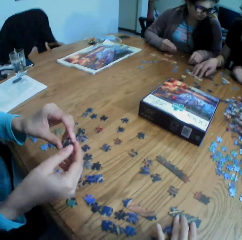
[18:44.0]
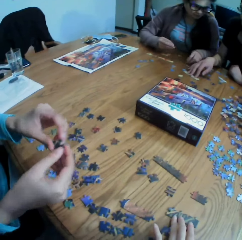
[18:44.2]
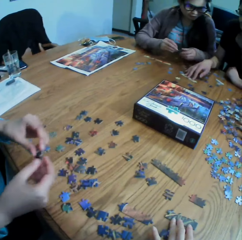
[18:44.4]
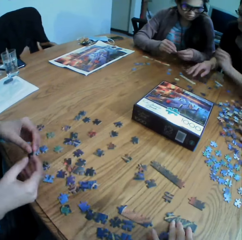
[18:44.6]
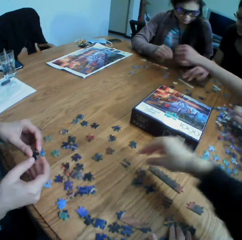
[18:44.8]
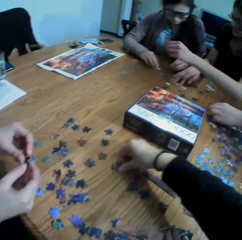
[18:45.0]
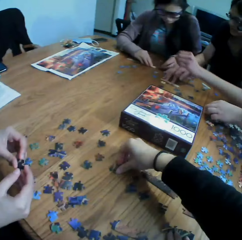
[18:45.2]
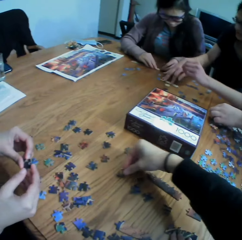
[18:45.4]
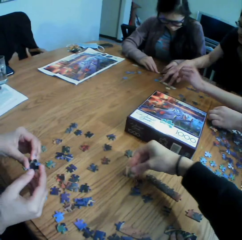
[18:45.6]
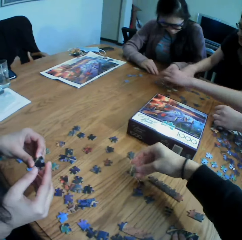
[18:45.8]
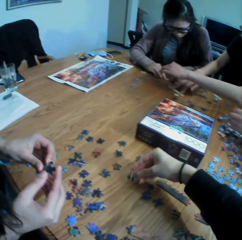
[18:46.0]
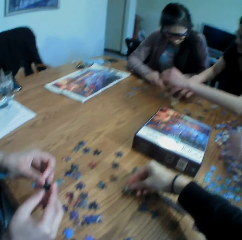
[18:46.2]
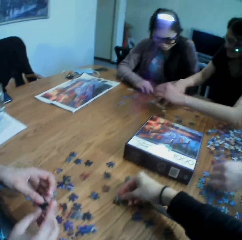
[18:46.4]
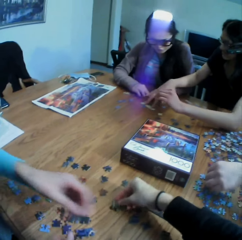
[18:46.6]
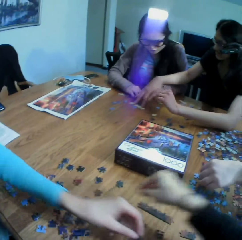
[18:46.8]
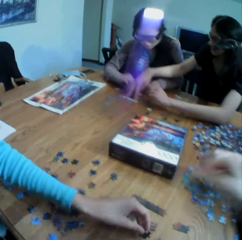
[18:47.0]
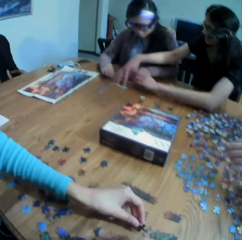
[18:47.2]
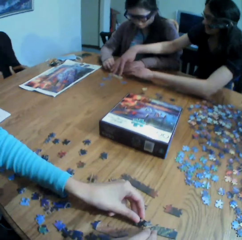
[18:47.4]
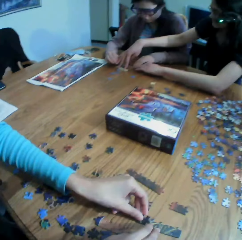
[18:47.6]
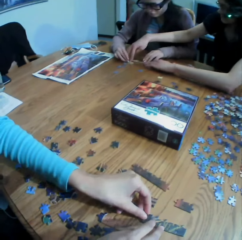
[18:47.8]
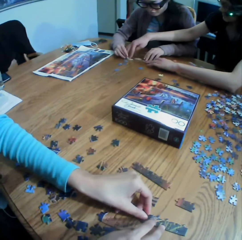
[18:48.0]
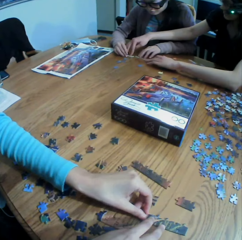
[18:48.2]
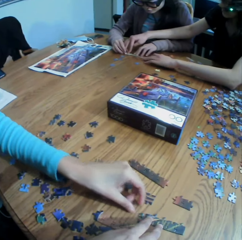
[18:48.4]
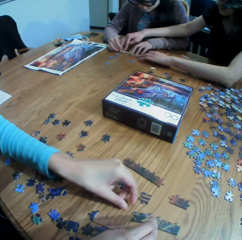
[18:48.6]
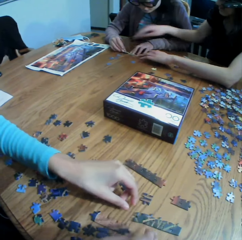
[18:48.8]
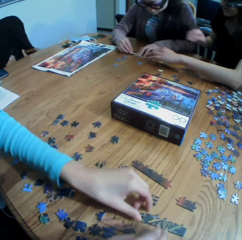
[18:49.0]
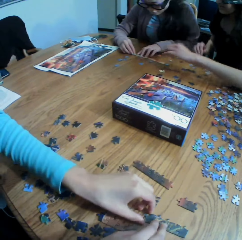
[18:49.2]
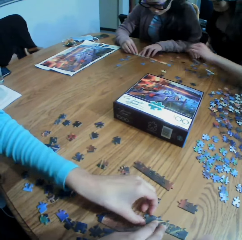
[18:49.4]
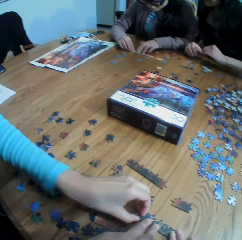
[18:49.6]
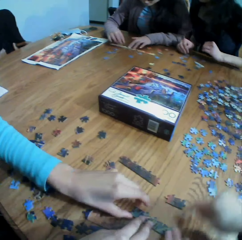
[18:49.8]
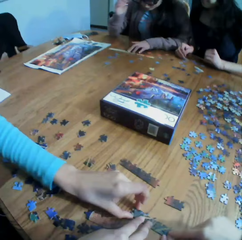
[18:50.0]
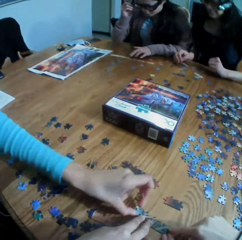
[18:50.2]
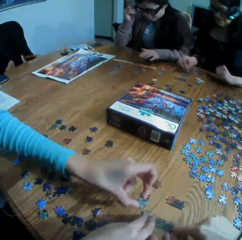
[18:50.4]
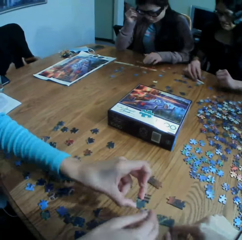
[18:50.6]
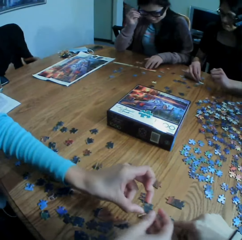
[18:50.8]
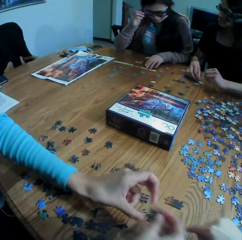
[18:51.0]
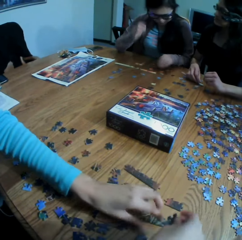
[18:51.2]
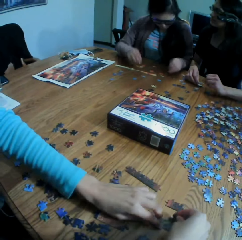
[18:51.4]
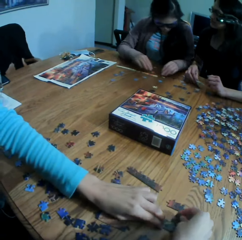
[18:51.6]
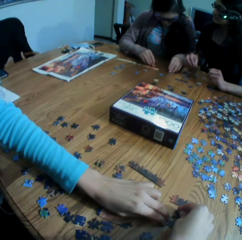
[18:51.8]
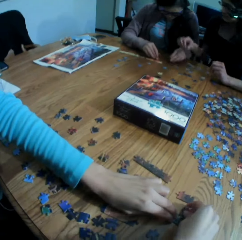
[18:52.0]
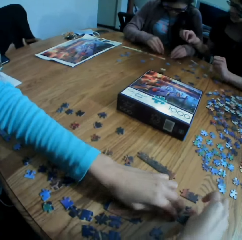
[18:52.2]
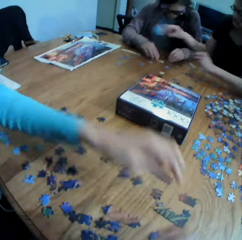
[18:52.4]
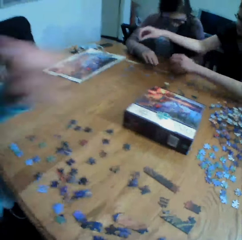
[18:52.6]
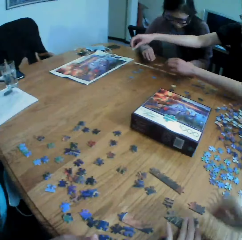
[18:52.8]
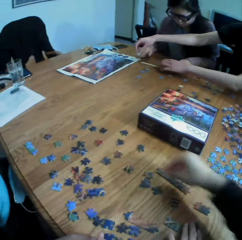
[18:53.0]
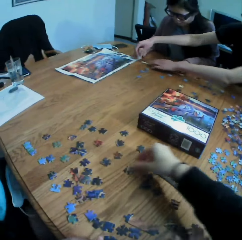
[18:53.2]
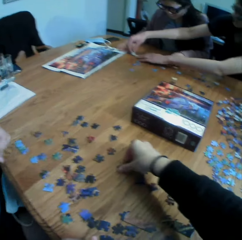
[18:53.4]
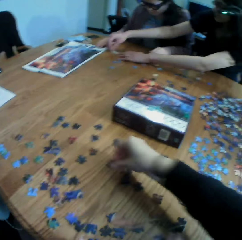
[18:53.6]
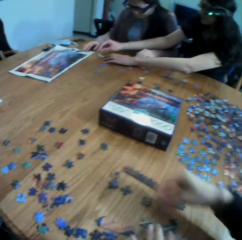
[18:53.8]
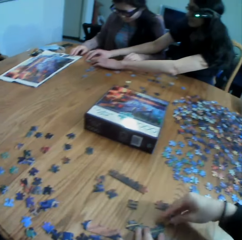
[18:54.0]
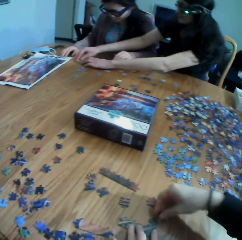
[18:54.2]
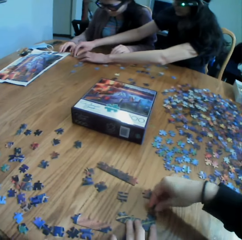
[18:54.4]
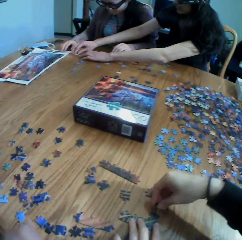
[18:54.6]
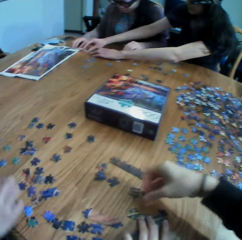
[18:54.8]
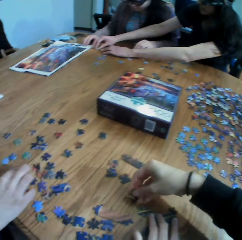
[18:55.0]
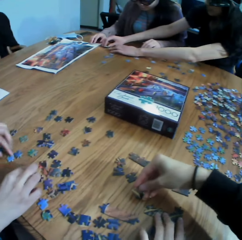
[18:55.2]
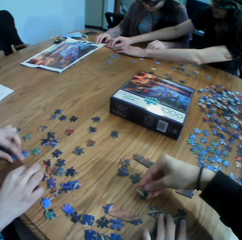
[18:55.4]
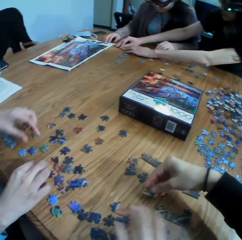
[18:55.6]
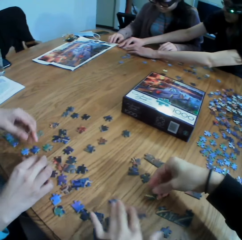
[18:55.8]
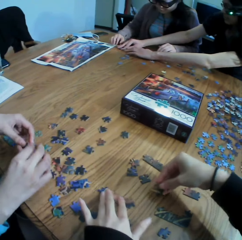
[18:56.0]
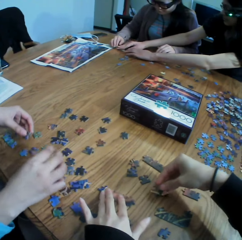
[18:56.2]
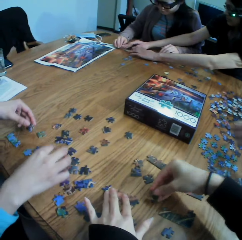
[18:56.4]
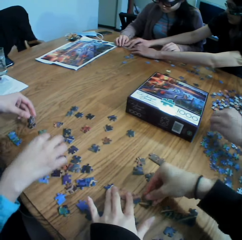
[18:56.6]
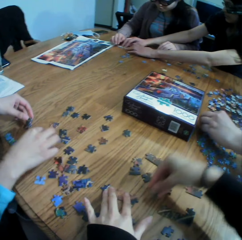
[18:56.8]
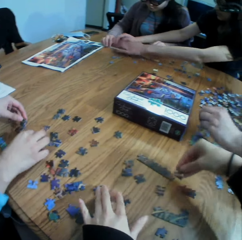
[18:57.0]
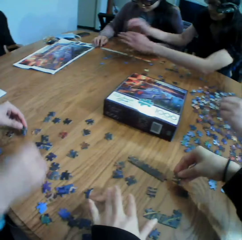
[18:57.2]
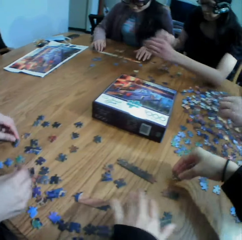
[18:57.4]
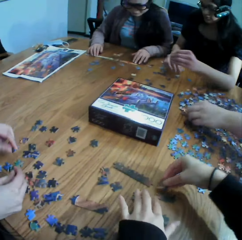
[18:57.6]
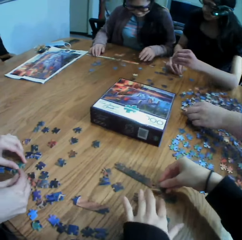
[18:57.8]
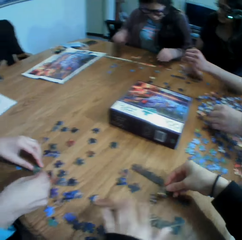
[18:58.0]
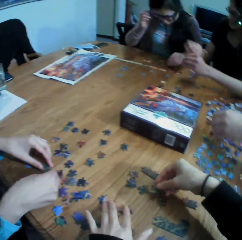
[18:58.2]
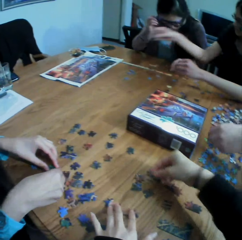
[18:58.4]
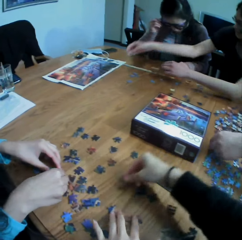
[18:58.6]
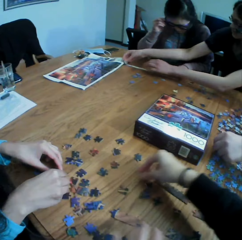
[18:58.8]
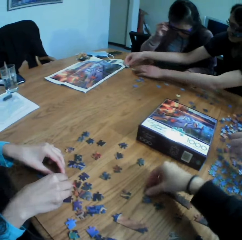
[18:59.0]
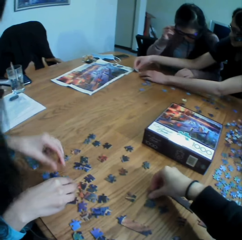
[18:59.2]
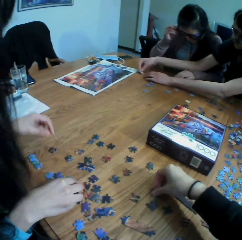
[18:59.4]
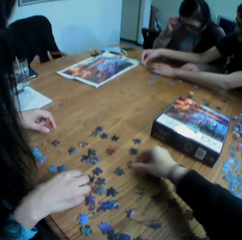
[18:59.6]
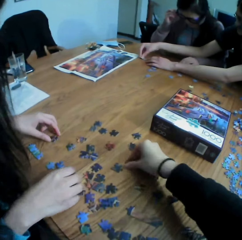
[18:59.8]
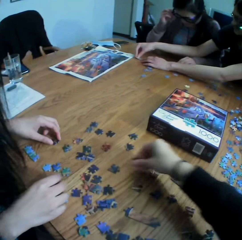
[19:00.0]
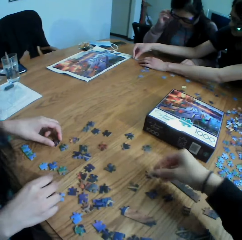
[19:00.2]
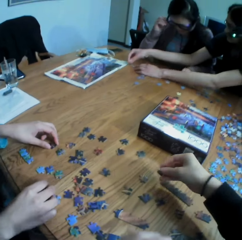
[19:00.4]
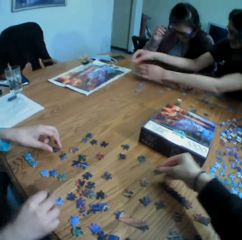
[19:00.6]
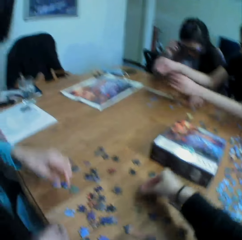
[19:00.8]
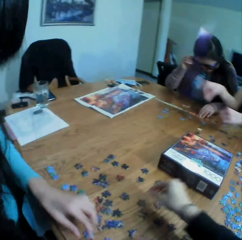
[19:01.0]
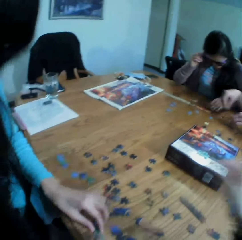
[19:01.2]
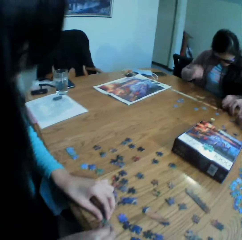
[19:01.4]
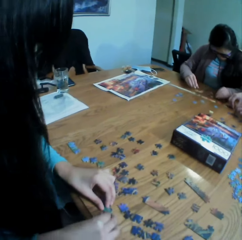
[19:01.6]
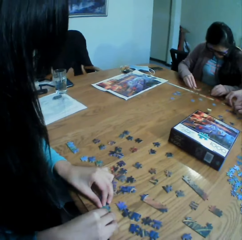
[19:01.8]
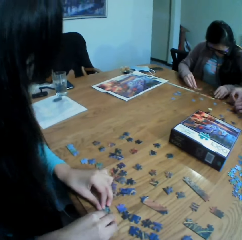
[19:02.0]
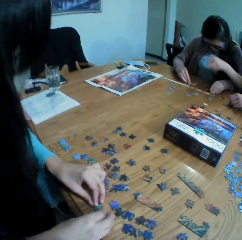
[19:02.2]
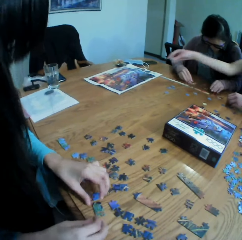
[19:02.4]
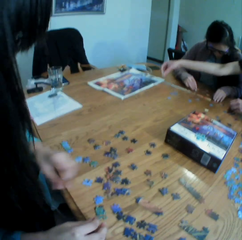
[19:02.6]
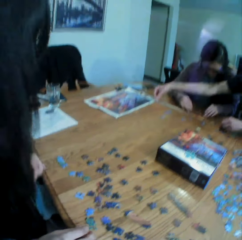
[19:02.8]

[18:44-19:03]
The camera wearer looks at the table. They take a puzzle. They look at the table. They converse to a woman. They point at the puzzle. They join the puzzles. They take a puzzle. They put a puzzle on the table. They look at the puzzle. They join the puzzle. They move the puzzle on the table. They join the puzzle. They take a puzzle. They look at the puzzle.

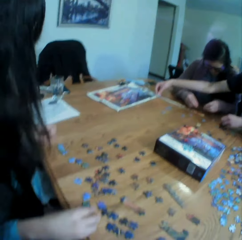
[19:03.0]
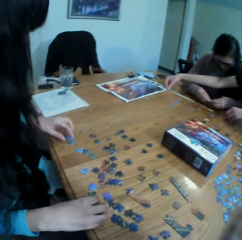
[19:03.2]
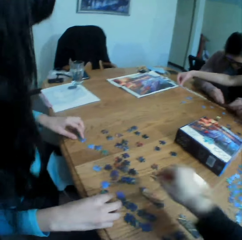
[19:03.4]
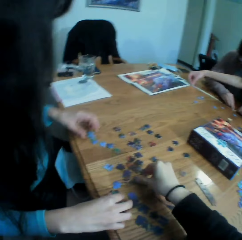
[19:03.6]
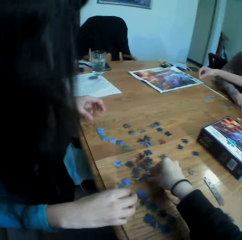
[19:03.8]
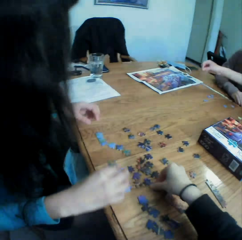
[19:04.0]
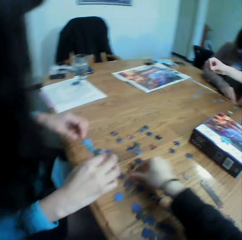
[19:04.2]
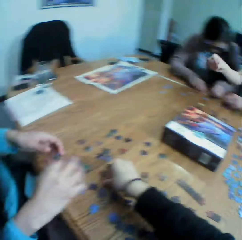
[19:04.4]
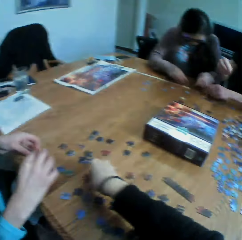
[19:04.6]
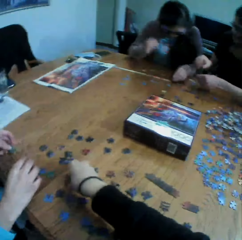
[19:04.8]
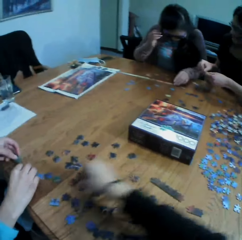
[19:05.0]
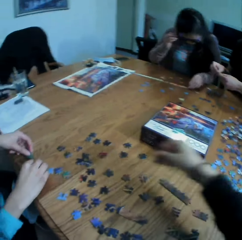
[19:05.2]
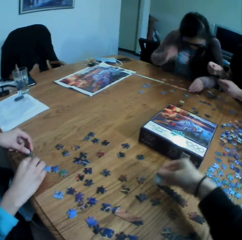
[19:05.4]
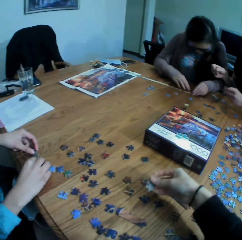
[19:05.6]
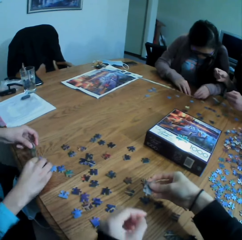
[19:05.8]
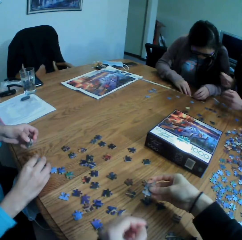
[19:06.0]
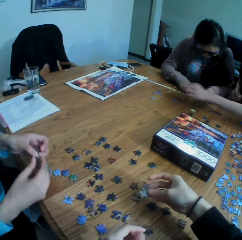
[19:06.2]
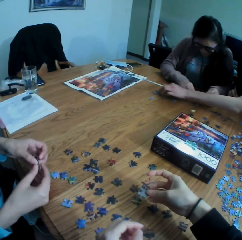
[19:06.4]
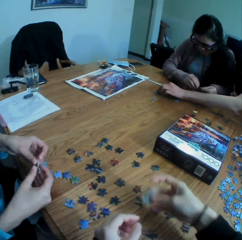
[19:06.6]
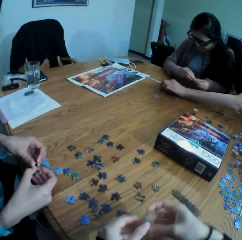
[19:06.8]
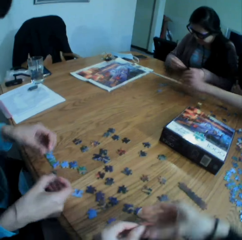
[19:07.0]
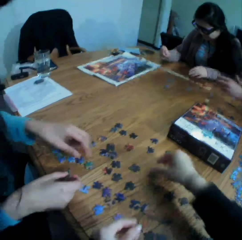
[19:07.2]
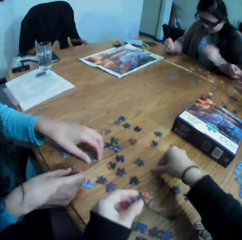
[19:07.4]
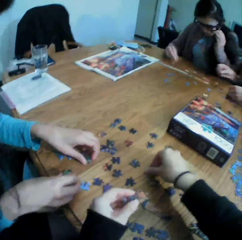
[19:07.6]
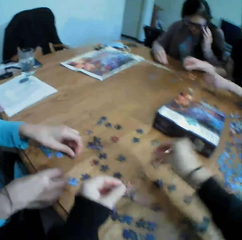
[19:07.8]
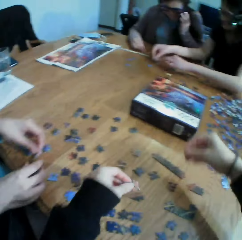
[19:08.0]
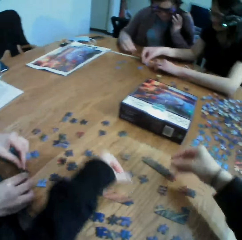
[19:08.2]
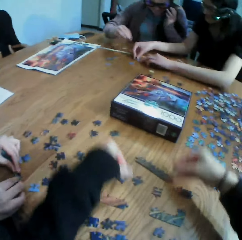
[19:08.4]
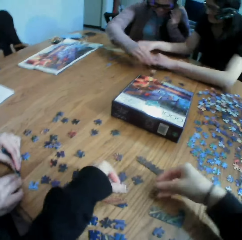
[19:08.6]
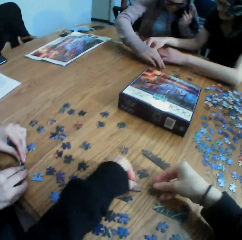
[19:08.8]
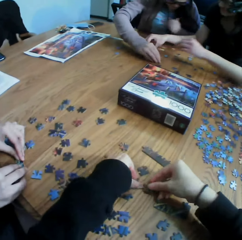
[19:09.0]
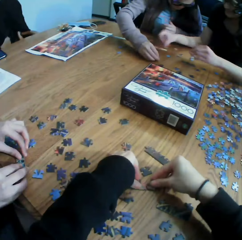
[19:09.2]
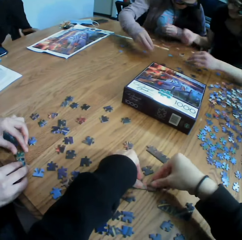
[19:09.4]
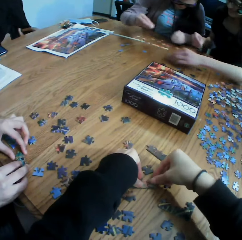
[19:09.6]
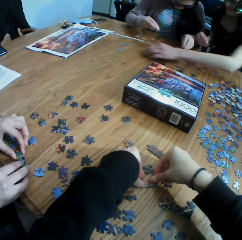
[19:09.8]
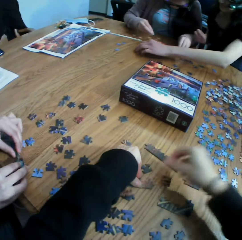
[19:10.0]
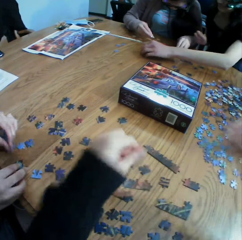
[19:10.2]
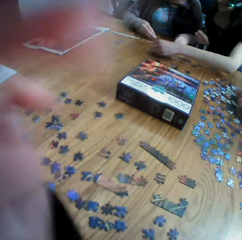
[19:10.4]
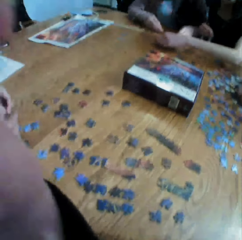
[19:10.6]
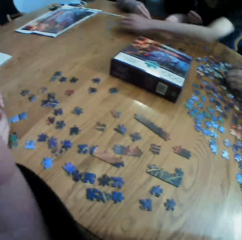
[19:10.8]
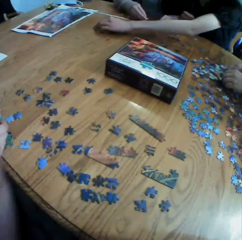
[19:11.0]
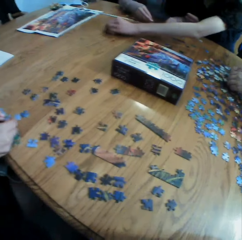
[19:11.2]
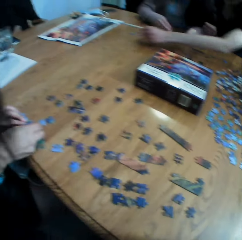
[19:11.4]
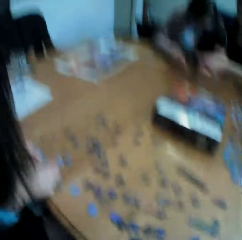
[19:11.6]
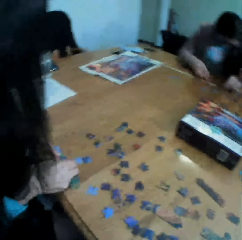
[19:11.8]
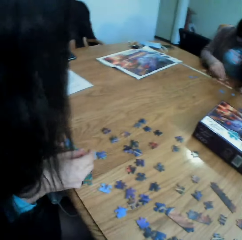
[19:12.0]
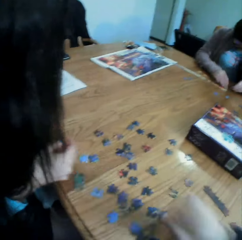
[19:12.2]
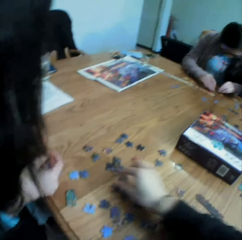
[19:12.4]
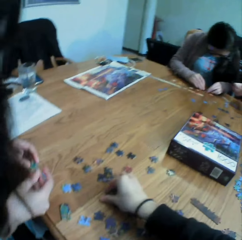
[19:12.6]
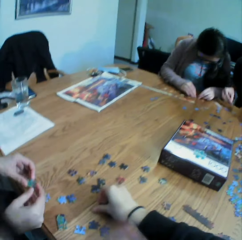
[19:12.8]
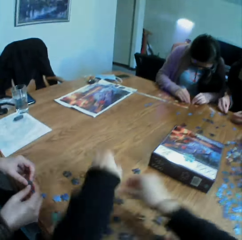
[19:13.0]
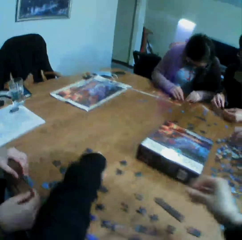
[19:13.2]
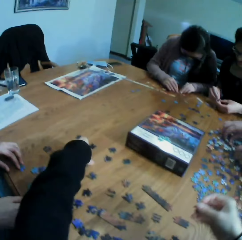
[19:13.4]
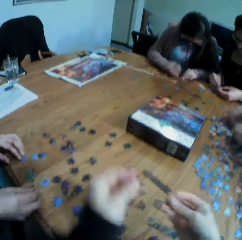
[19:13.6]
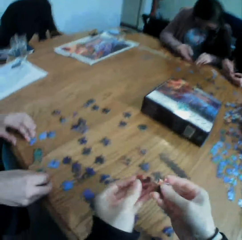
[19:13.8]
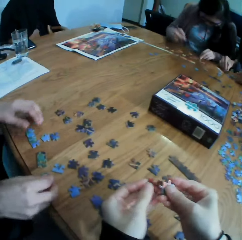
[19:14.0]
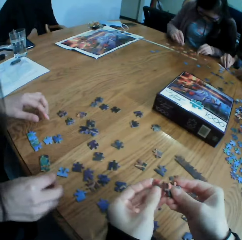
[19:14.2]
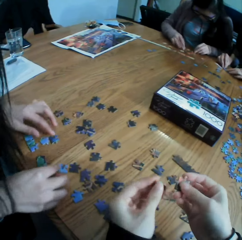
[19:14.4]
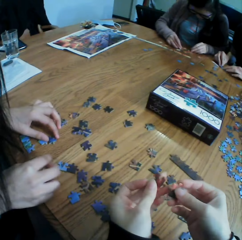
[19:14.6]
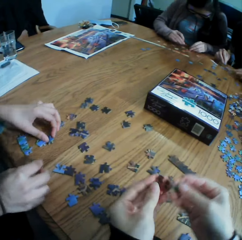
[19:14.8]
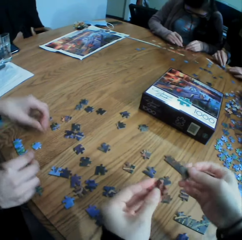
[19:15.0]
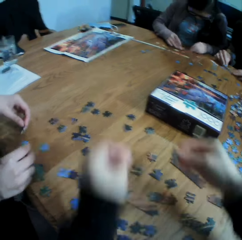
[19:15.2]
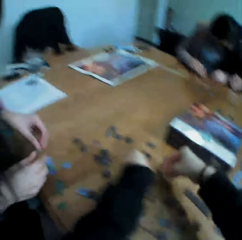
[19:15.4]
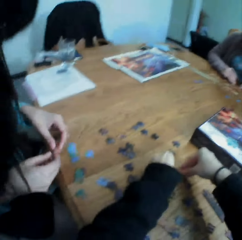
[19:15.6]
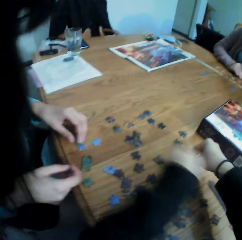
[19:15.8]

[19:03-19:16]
A woman talks to the camera wearer. The camera wearer takes a puzzle. They look at the puzzle. They put the puzzle on the left hand. They talk to the woman. They put the puzzle on the table. They adjust the camera. They take the puzzle. They play the jigsaw puzzle with the woman. They put the puzzle on the table and join the puzzles.
